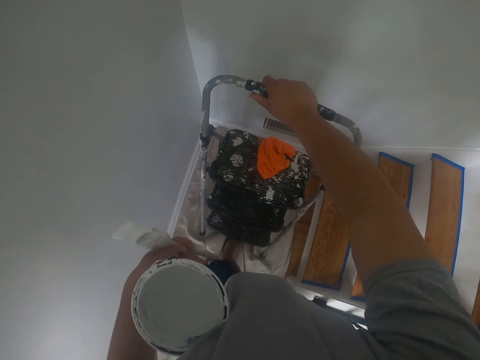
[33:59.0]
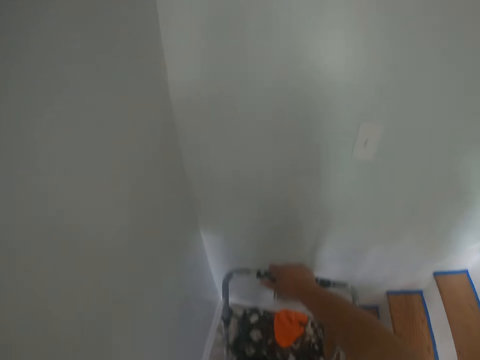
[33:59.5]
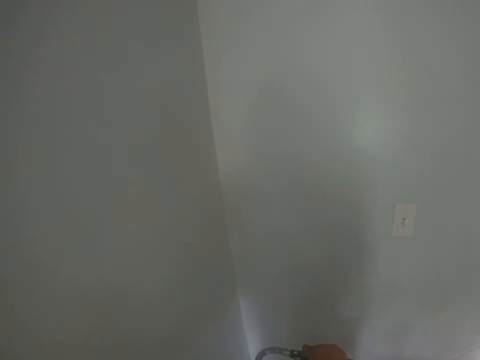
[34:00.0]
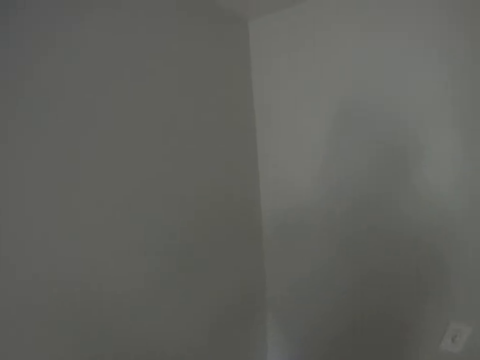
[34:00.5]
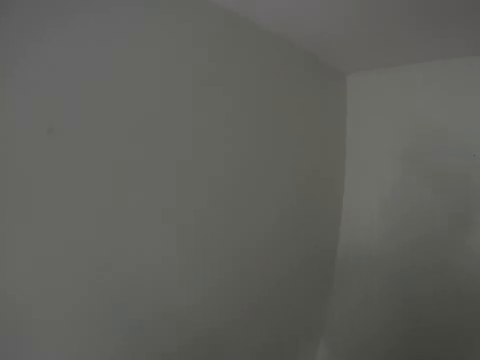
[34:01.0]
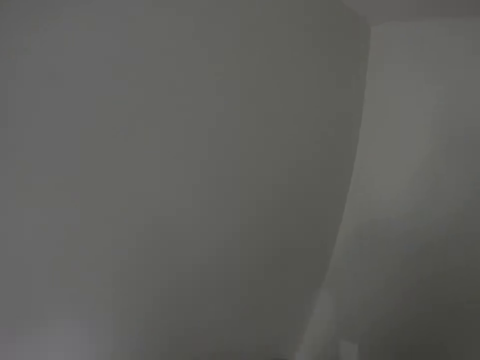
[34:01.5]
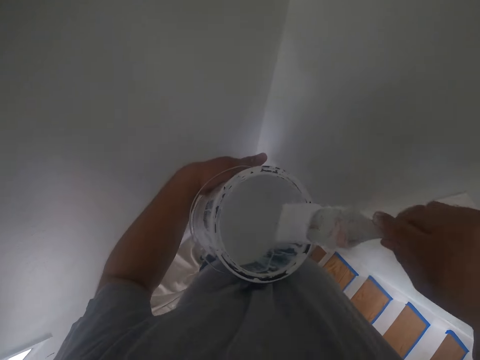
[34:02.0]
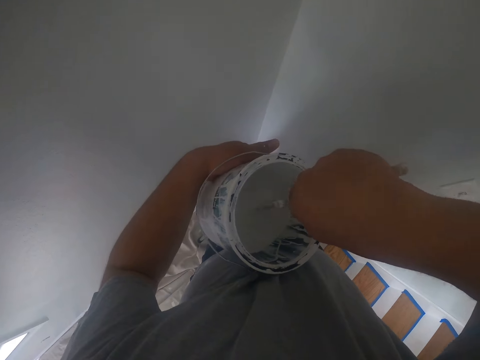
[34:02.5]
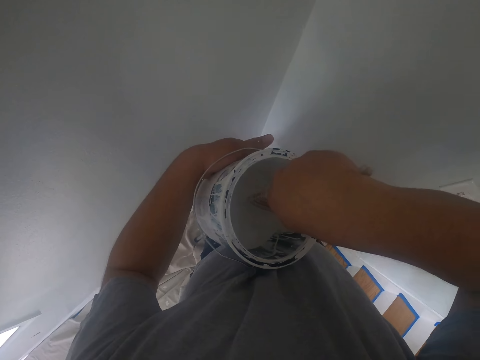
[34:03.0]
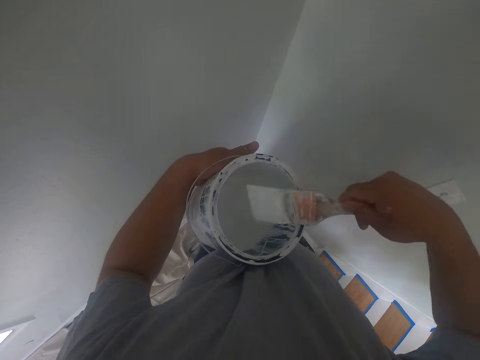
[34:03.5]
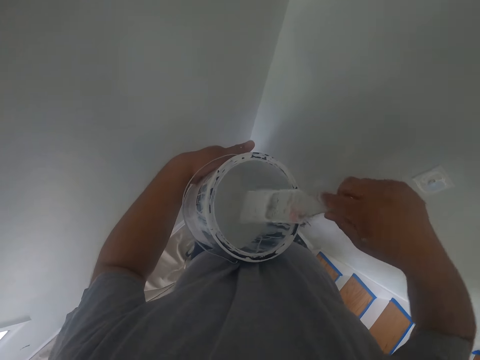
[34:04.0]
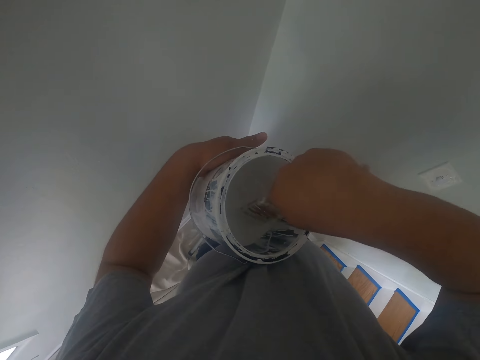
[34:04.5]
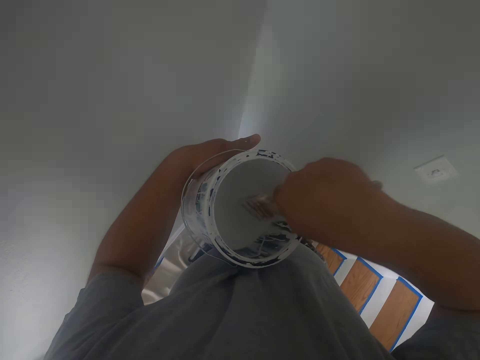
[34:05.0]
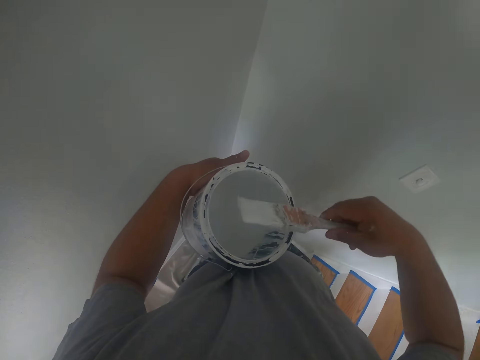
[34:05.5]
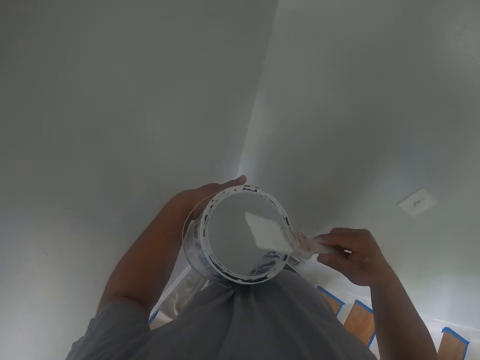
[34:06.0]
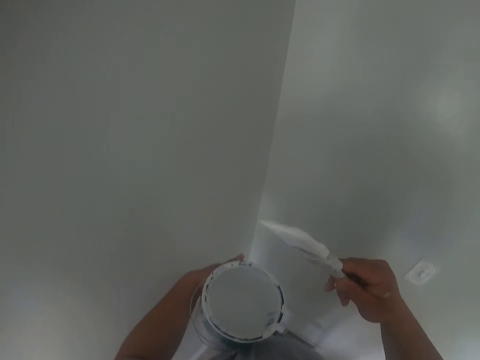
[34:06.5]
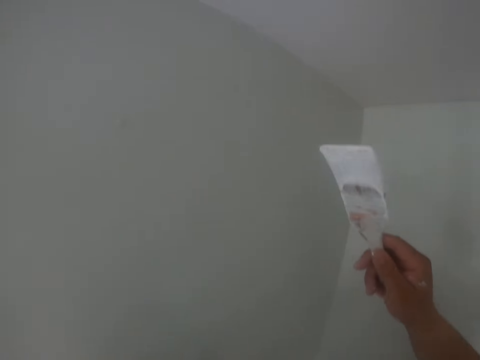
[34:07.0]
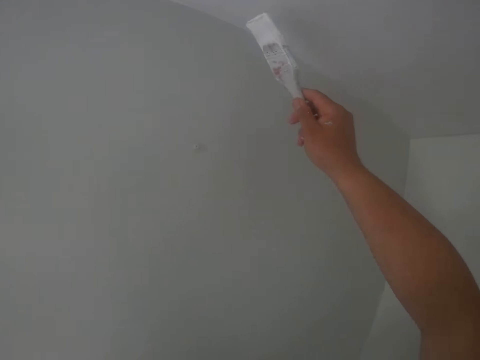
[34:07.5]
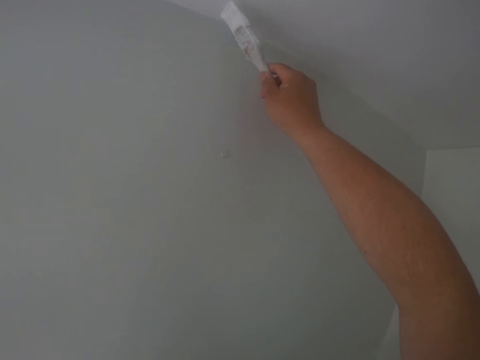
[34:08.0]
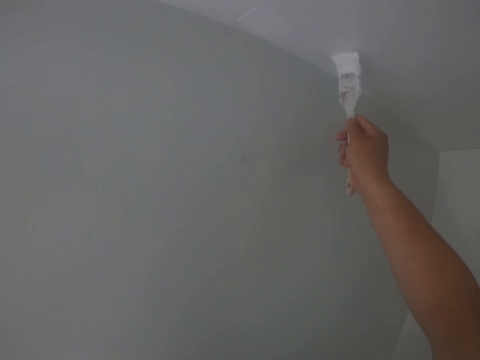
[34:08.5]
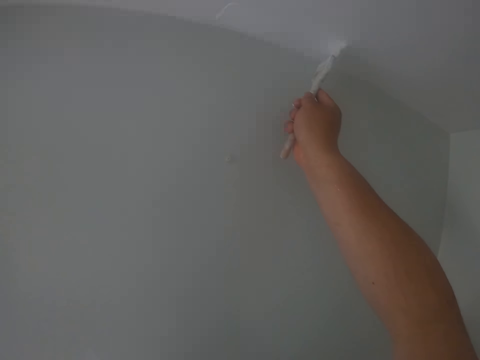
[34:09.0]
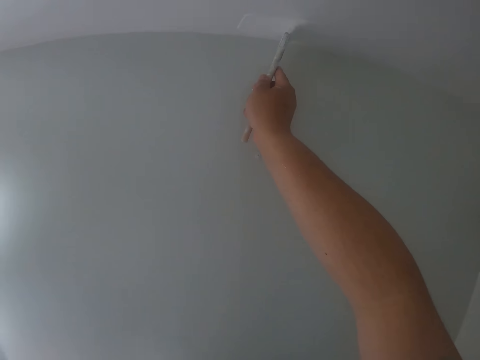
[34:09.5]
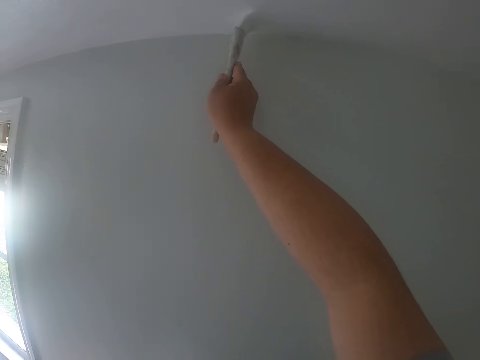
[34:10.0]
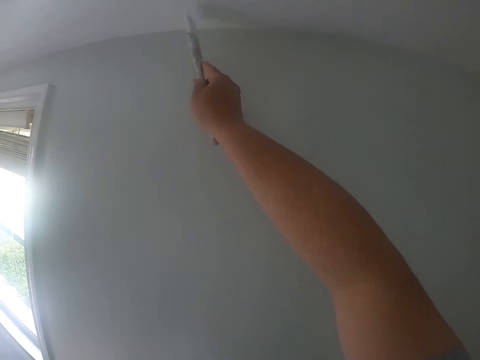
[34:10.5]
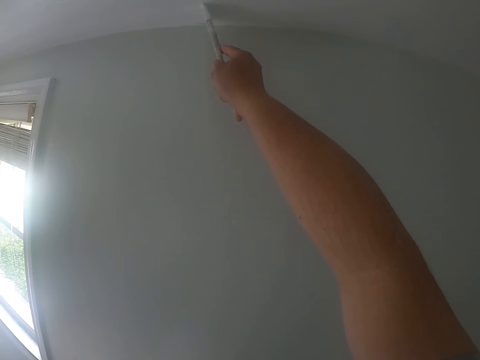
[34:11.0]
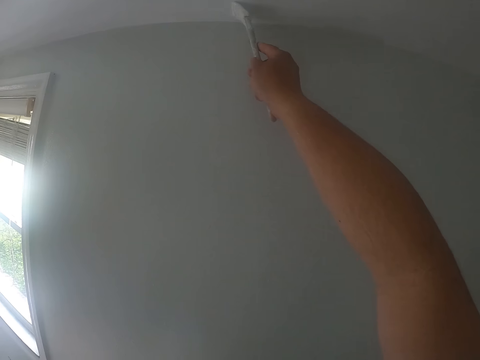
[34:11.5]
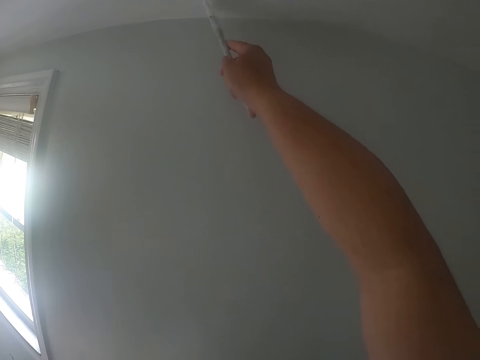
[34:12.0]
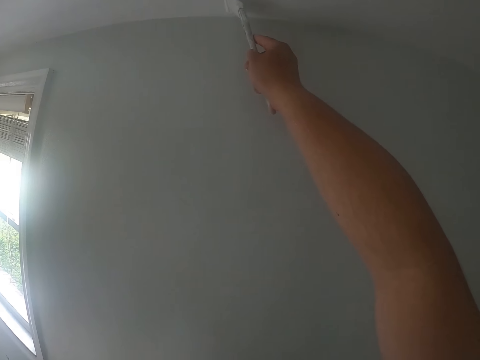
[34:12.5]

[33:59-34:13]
The camera wearer climbs up the ladder. He passes the paintbrush from his left hand to his right hand. He dips the paintbrush into the can of paint with his right hand. He removes the paintbrush from the can. He dips the paintbrush in the can of paint. He removes the paintbrush from the can. He shakes off excess paint on the paintbrush with his right hand. He paints the ceiling with the paintbrush in his right hand.

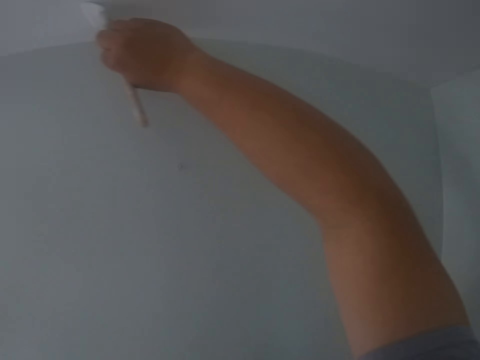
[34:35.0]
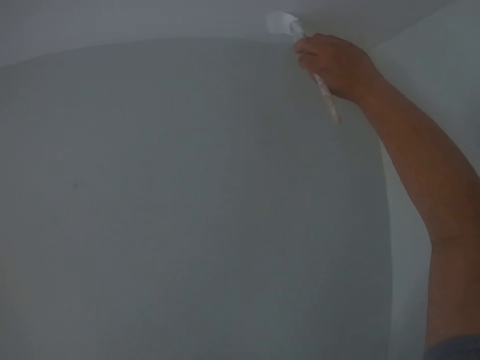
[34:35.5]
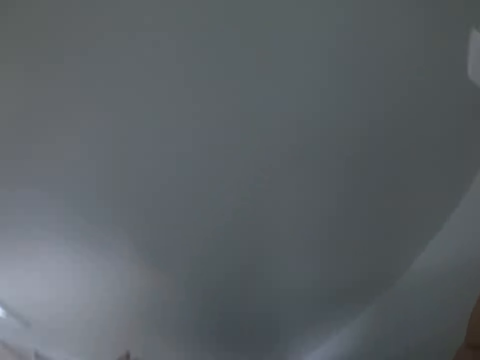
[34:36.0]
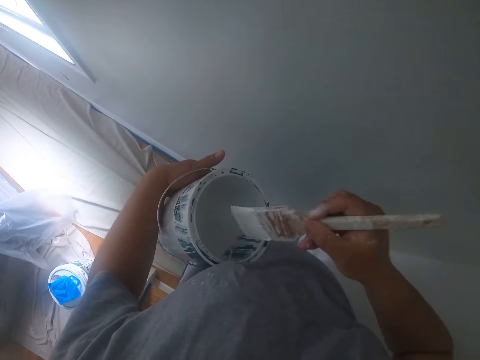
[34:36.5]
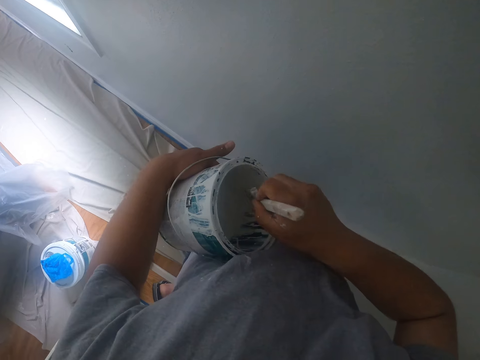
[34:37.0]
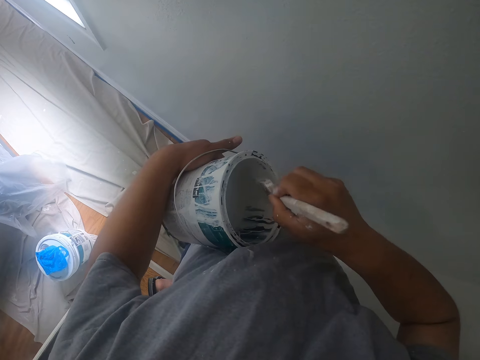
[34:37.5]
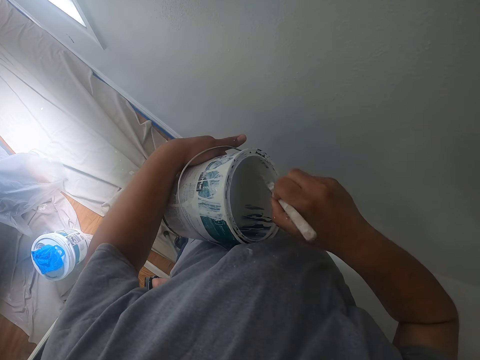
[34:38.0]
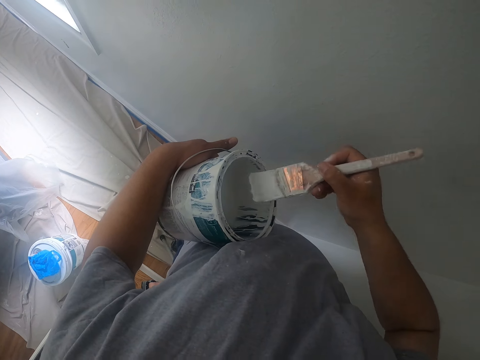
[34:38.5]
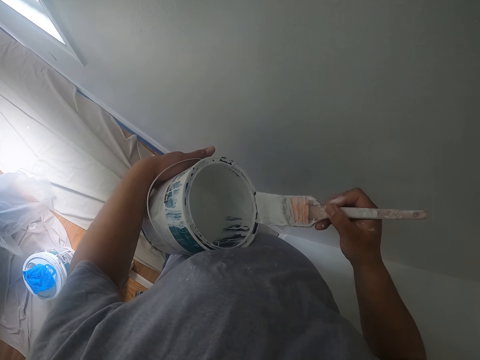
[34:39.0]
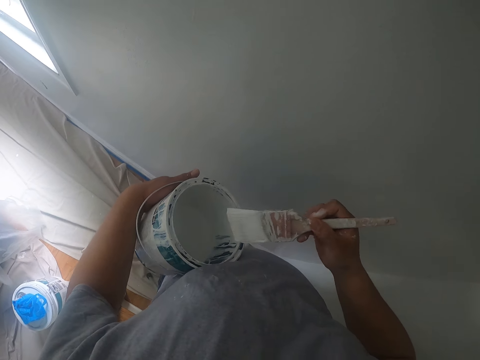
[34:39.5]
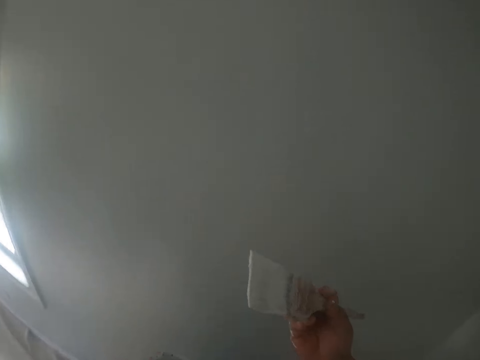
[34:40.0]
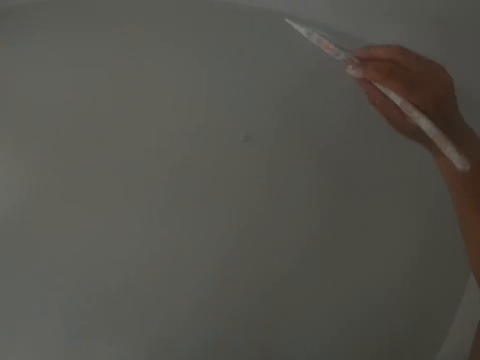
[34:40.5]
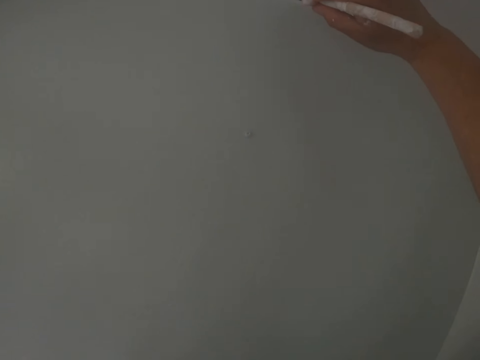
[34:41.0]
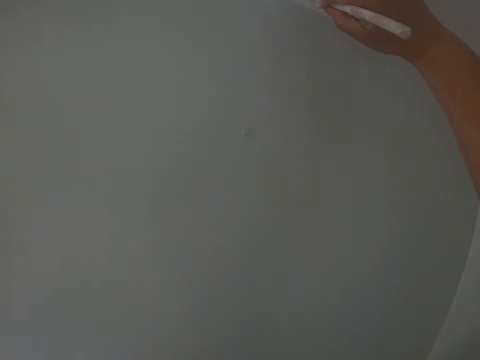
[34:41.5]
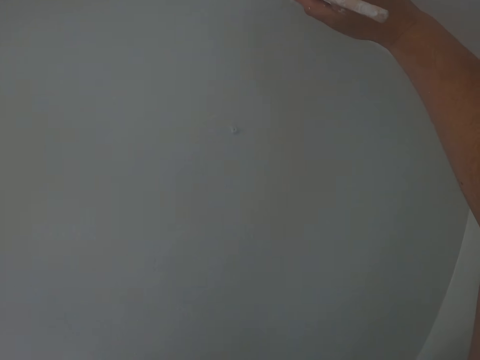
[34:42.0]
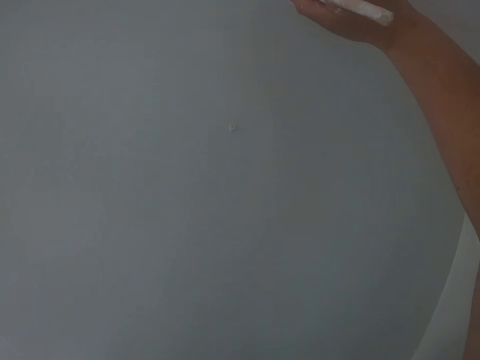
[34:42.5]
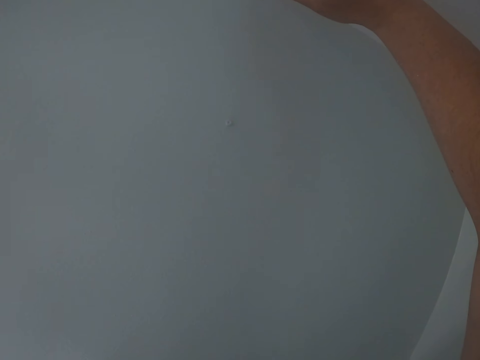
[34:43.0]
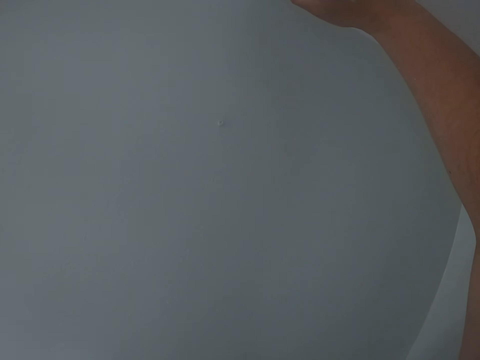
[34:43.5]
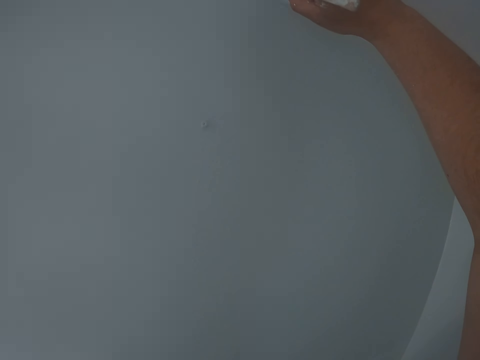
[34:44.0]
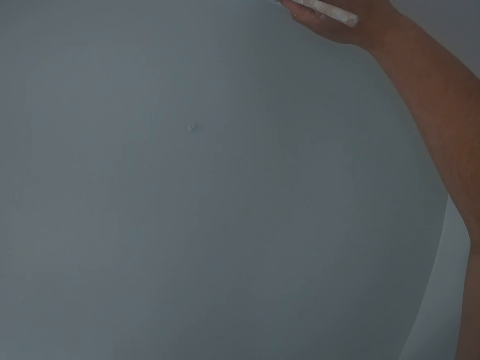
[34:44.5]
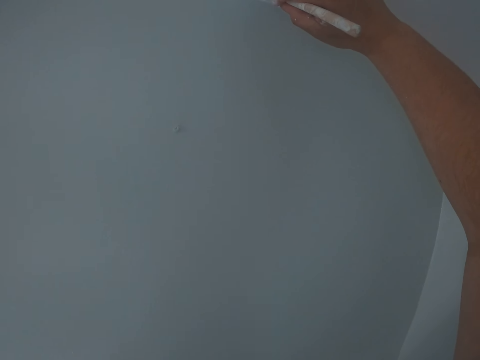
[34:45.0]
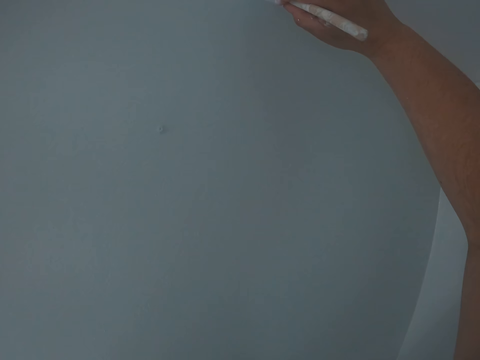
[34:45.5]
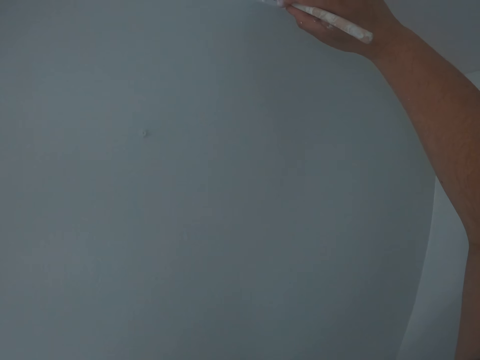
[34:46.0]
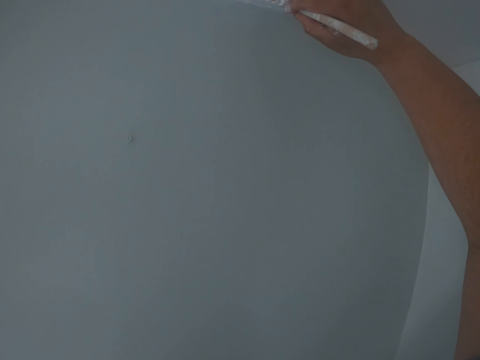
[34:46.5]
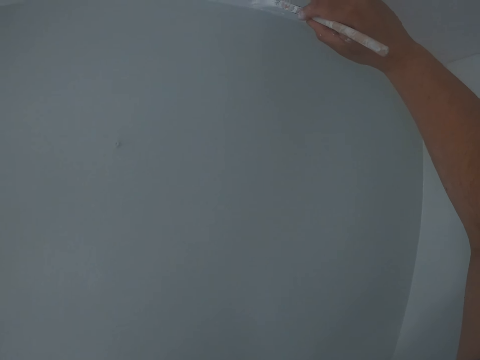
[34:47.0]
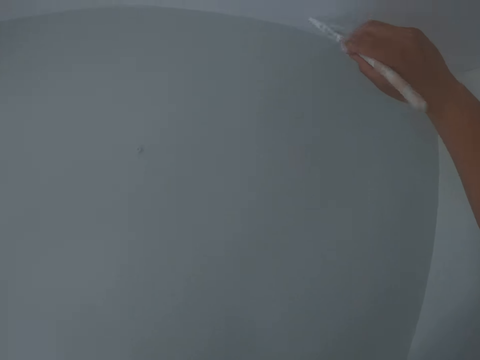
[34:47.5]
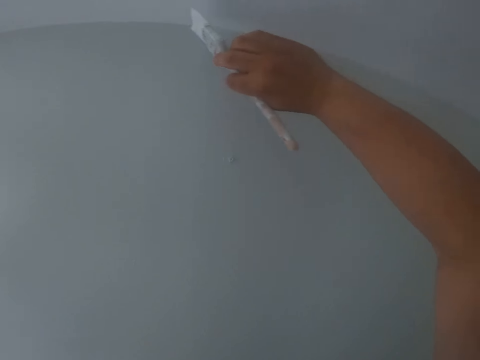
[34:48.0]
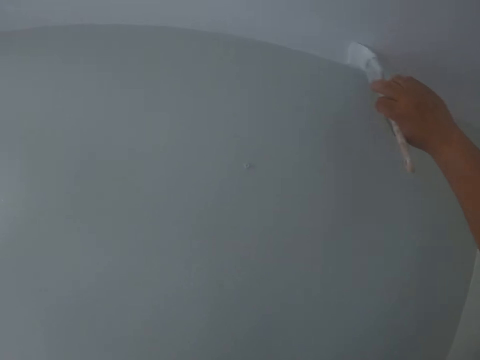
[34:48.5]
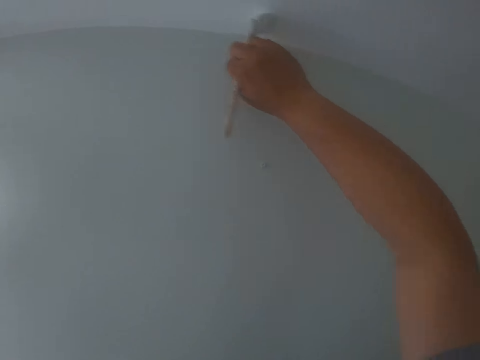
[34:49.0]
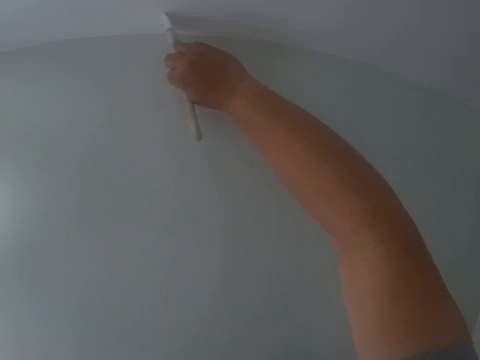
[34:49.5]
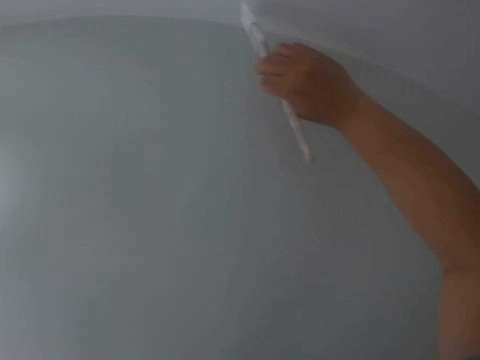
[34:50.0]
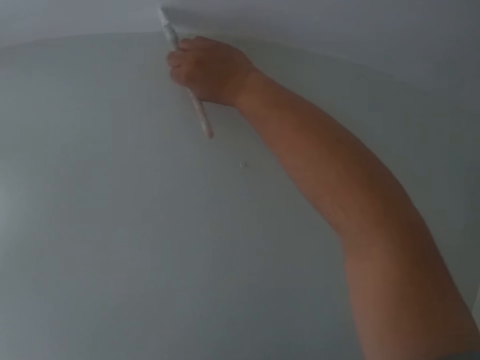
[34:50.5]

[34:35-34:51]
The camera wearer dips the paintbrush into the can of paint with his right hand. He cleans off paint on the paintbrush with the edge of the can. He paints the ceiling with the paintbrush in his right hand.
